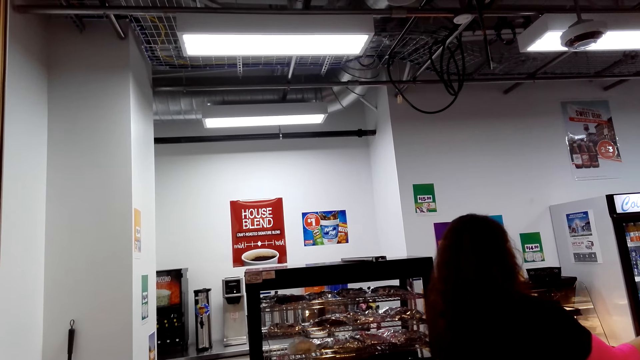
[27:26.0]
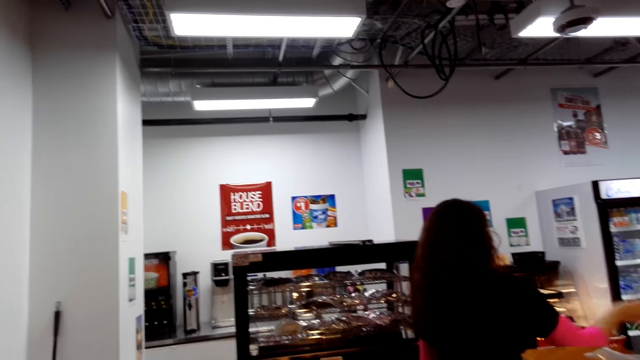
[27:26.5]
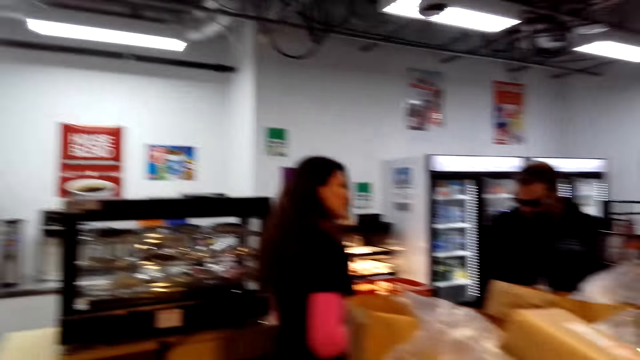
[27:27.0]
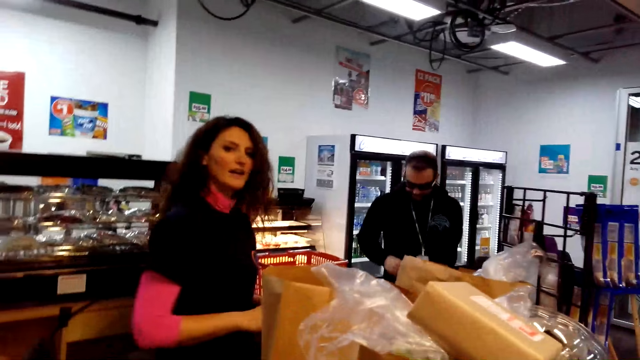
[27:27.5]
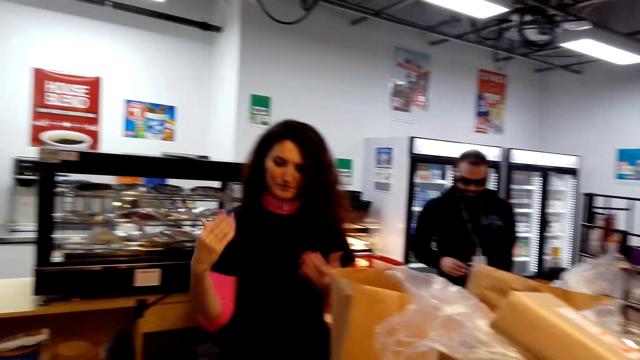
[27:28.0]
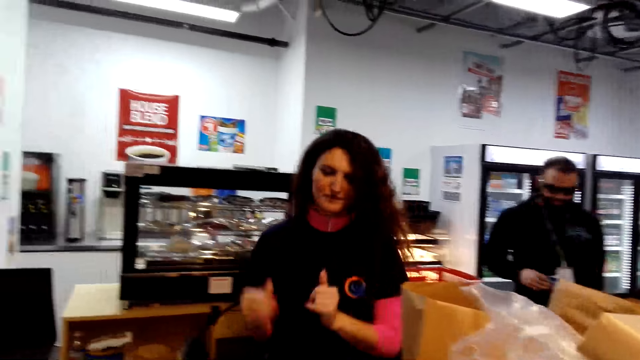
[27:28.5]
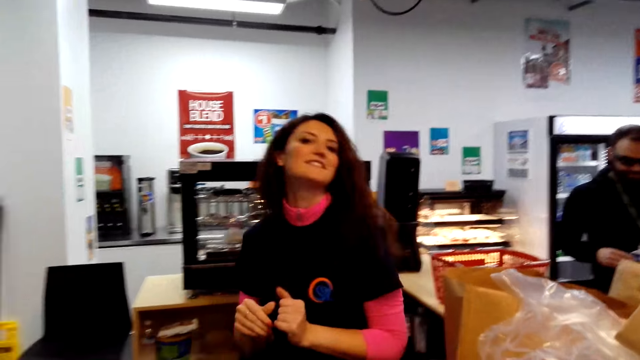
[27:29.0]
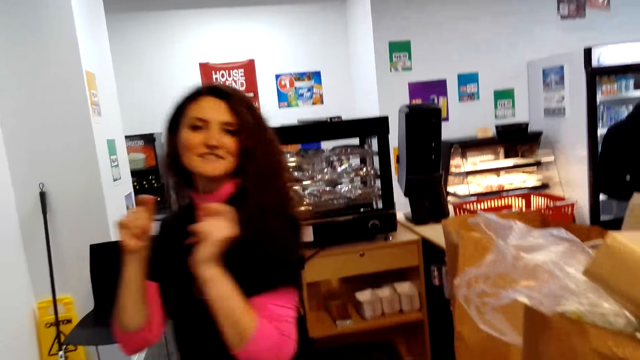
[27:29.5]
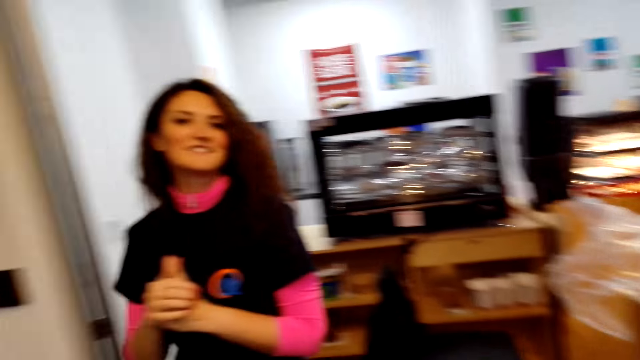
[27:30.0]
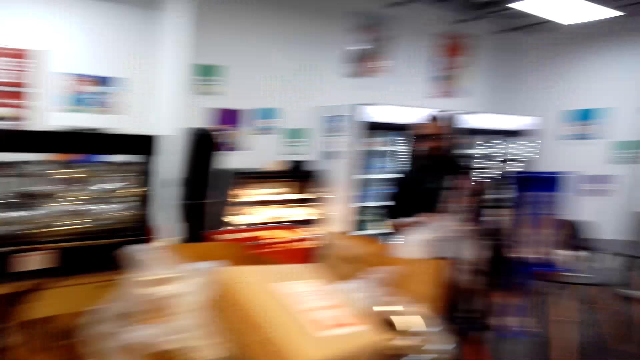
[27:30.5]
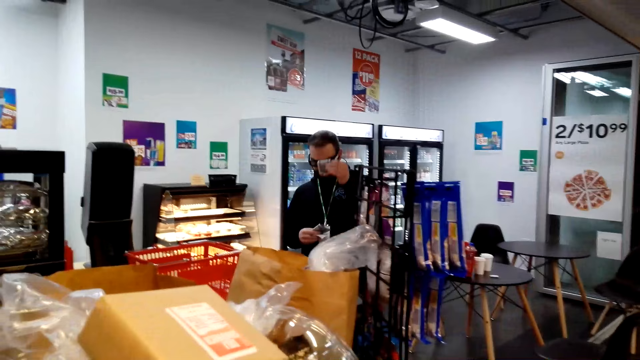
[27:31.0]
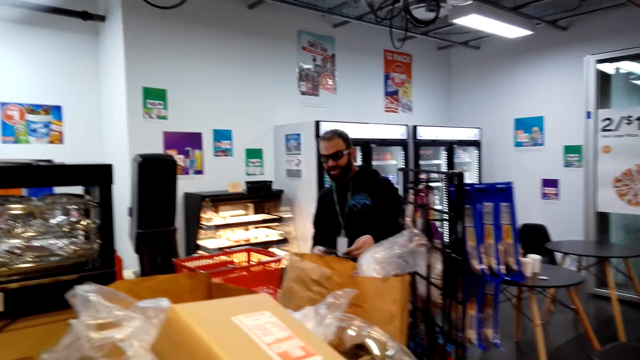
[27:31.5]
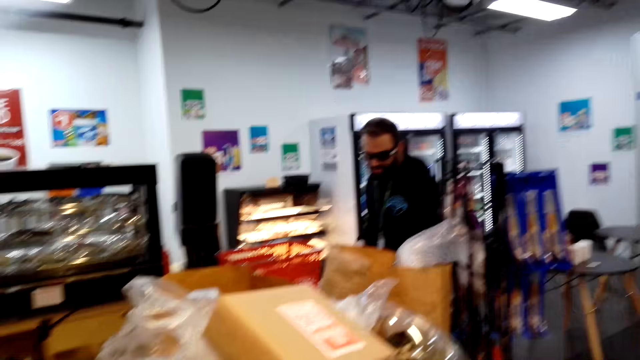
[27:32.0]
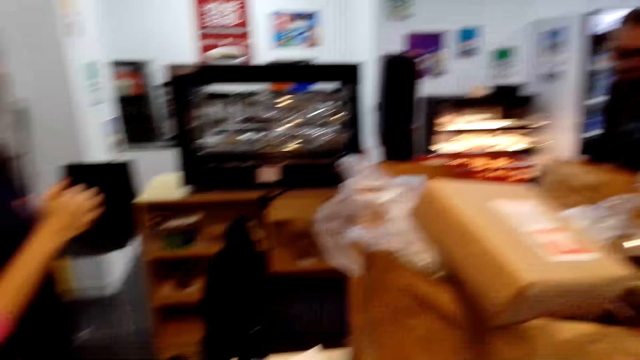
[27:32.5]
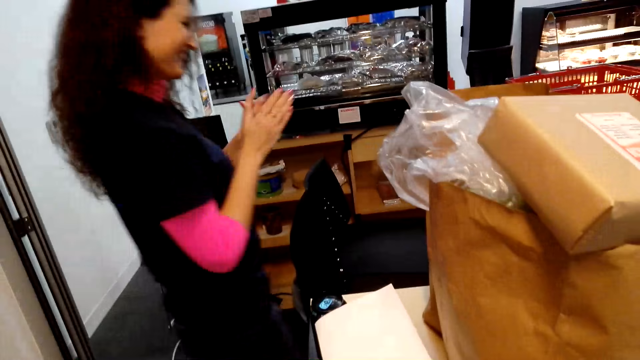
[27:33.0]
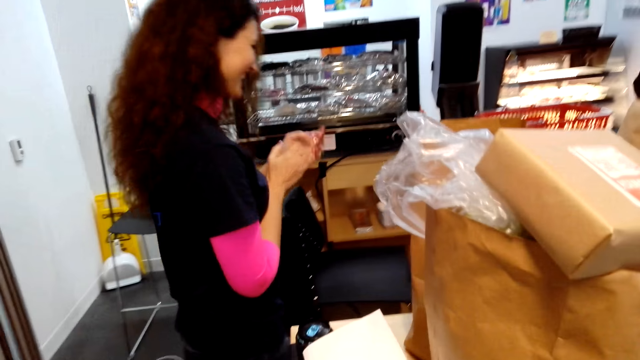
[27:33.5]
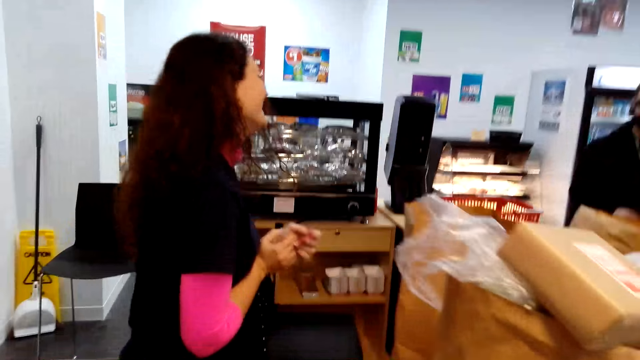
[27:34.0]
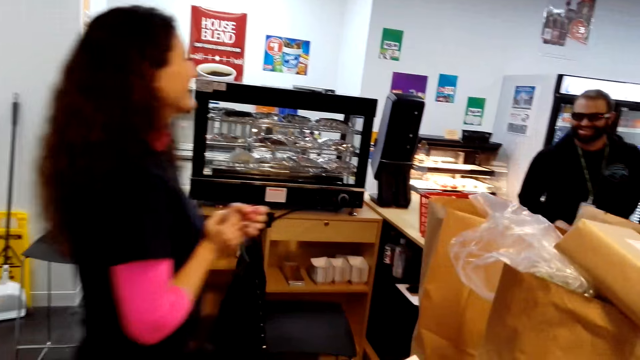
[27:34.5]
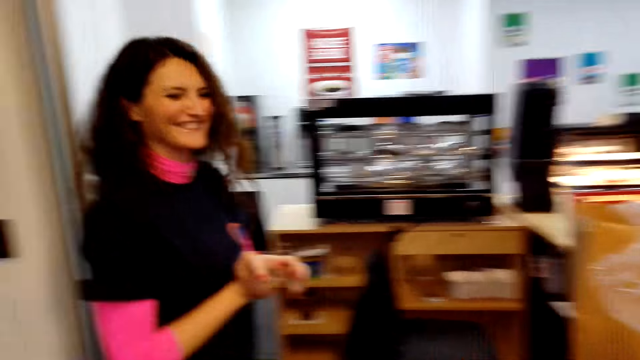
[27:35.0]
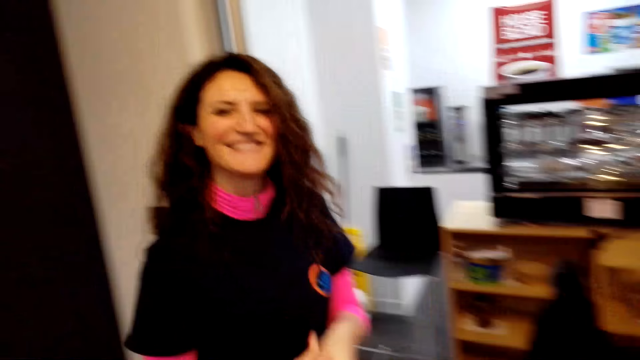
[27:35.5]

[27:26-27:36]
The camera wearer converses with a woman.

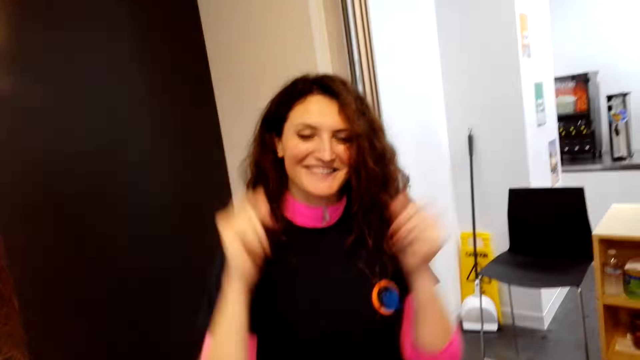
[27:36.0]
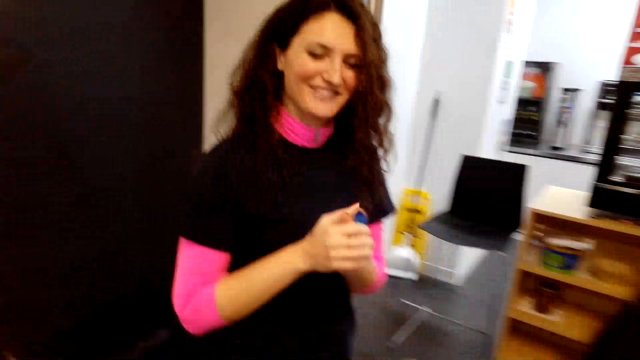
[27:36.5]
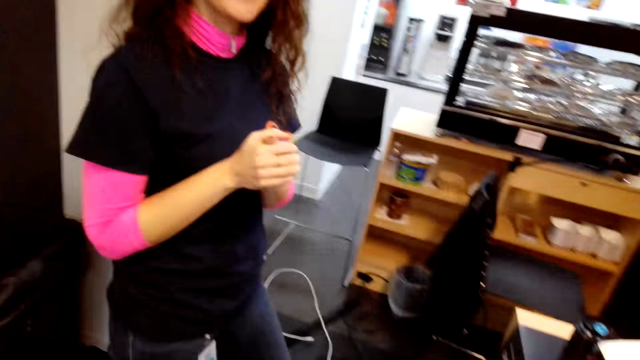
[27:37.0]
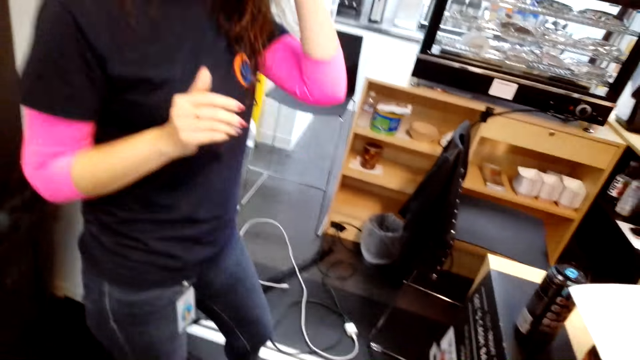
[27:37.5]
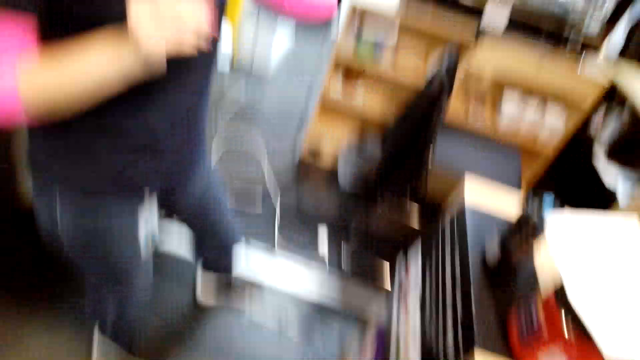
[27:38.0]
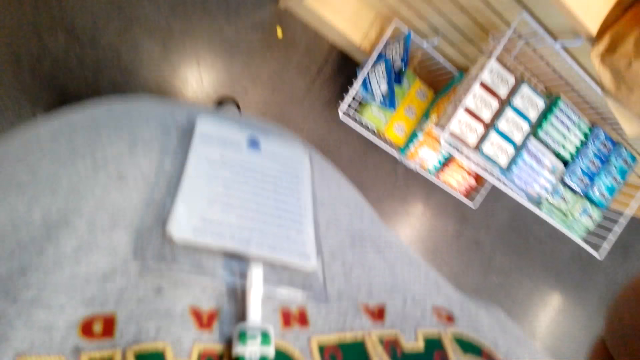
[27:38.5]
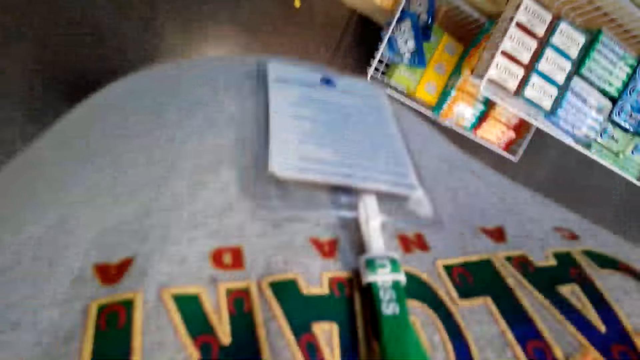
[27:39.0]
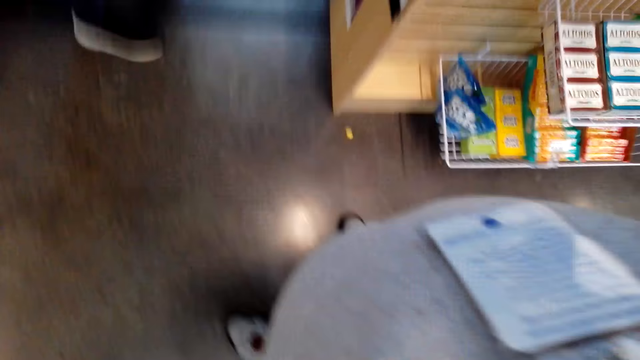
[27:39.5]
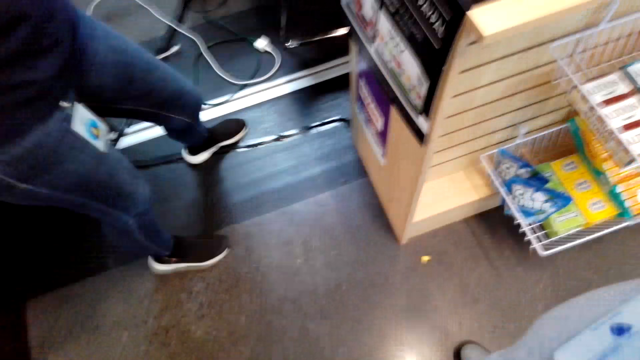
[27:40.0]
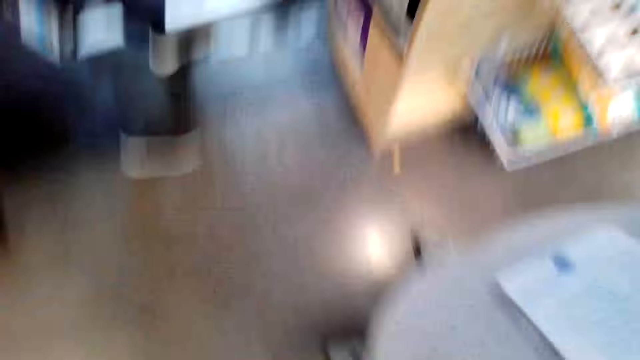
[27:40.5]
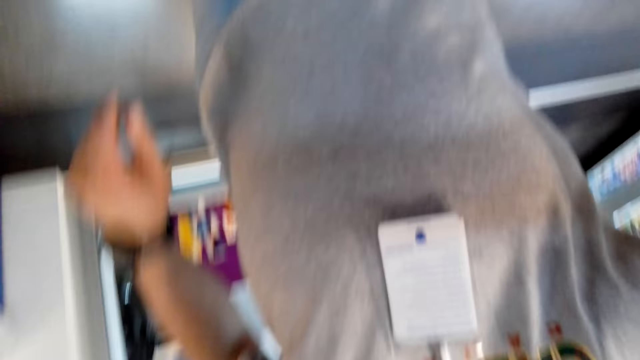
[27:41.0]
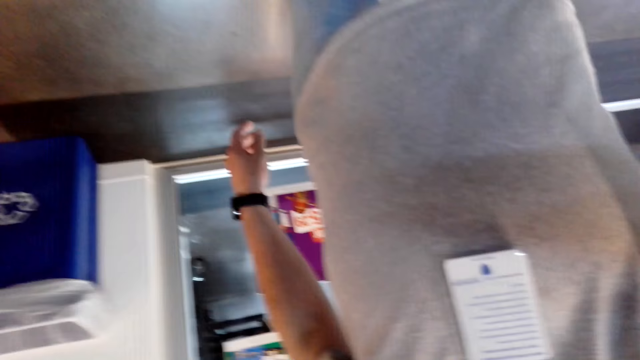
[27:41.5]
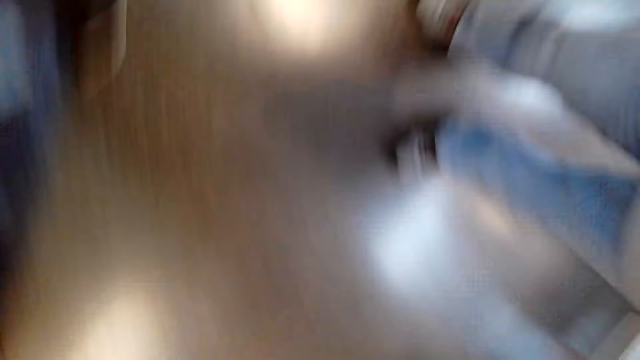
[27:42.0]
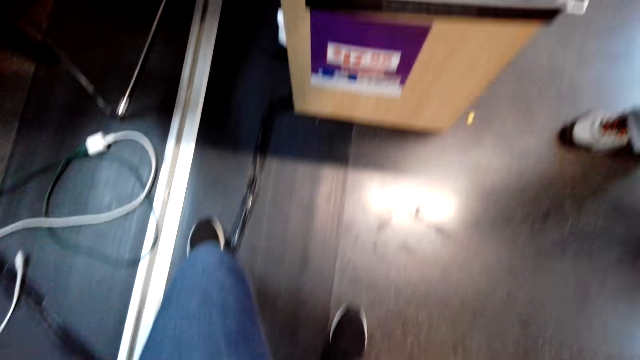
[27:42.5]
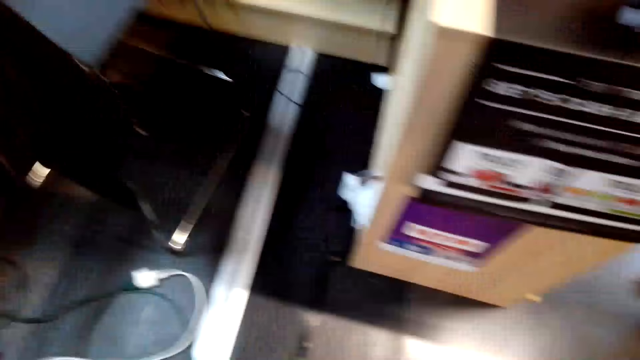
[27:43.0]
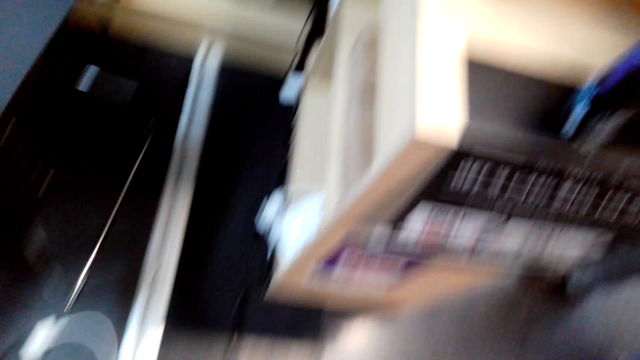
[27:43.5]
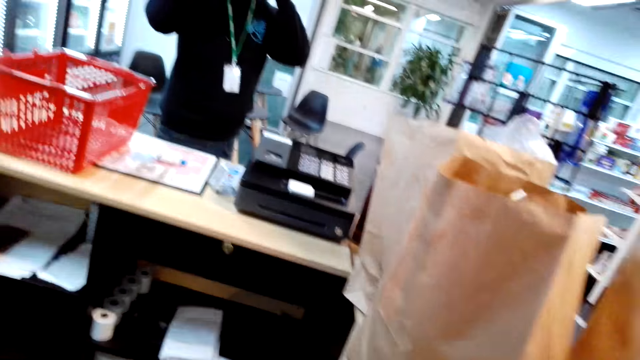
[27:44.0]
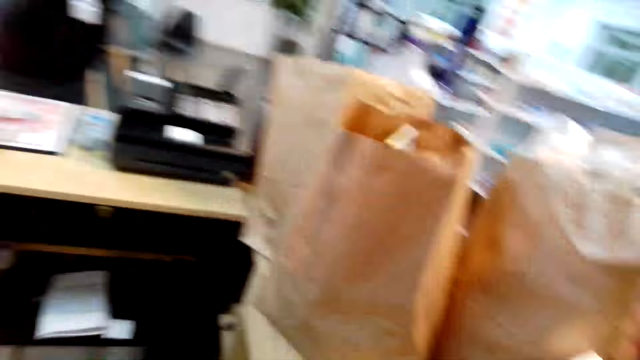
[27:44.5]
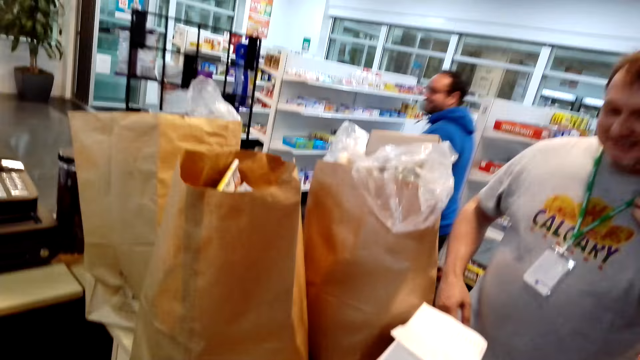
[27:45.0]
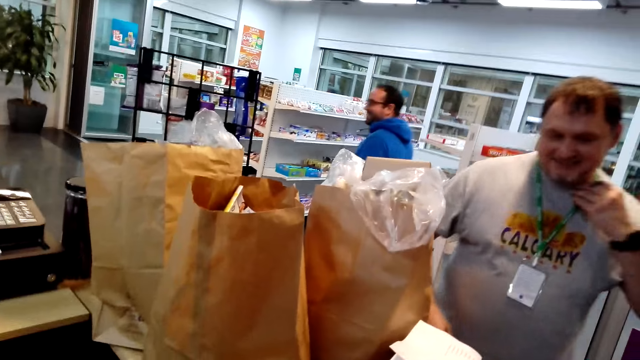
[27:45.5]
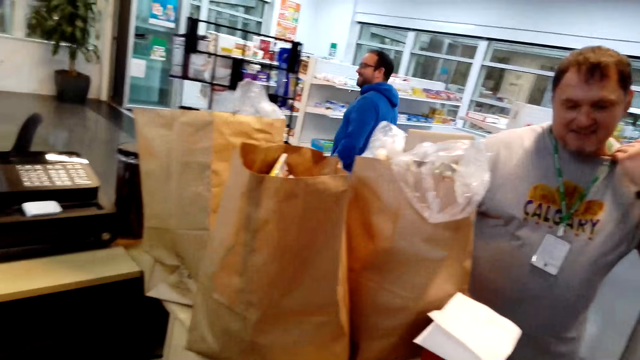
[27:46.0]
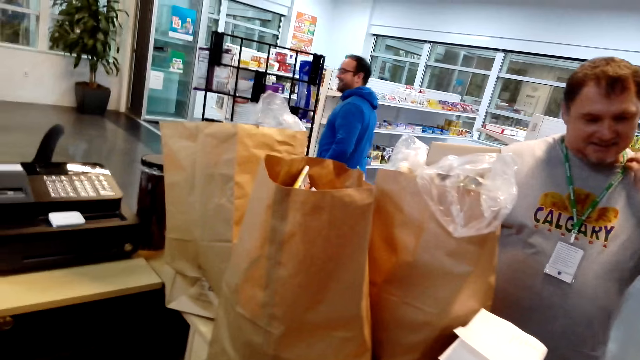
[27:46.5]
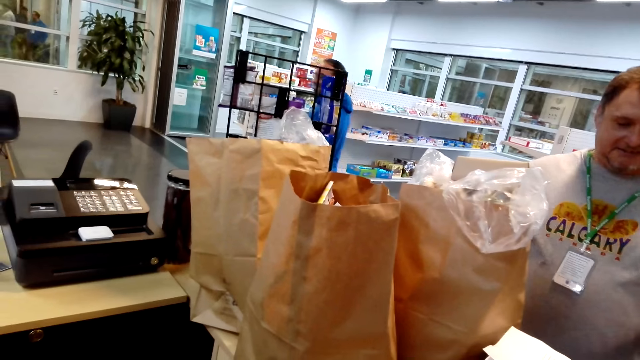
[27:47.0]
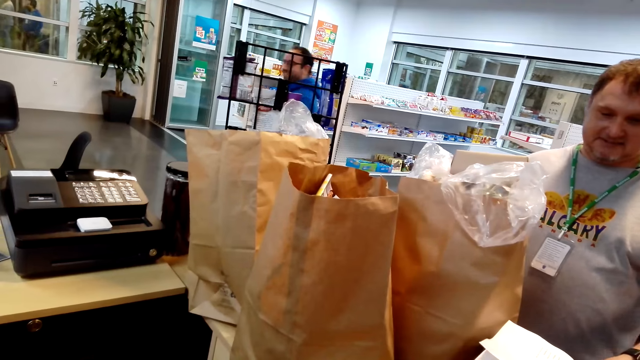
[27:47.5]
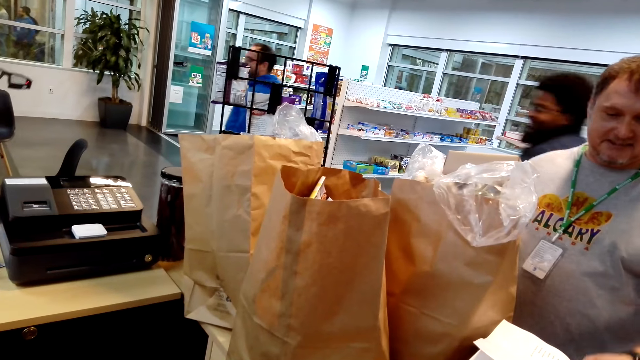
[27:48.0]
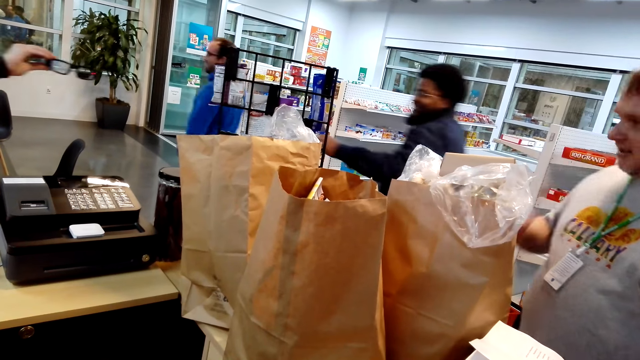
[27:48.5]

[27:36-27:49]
The camera wearer adjusts the camera. They look around the house.
